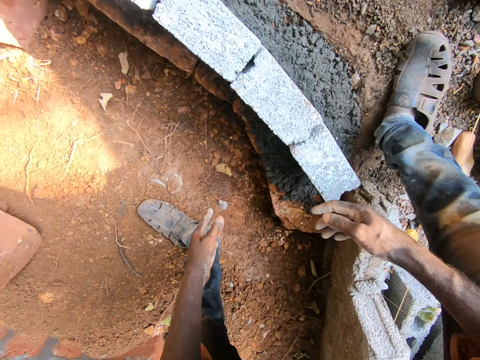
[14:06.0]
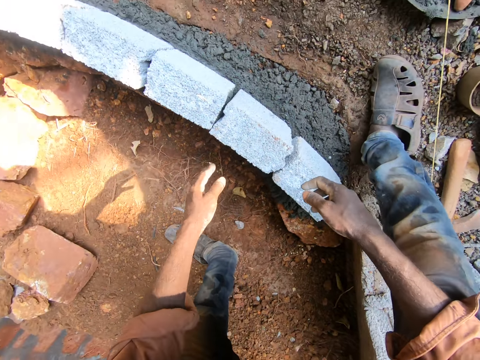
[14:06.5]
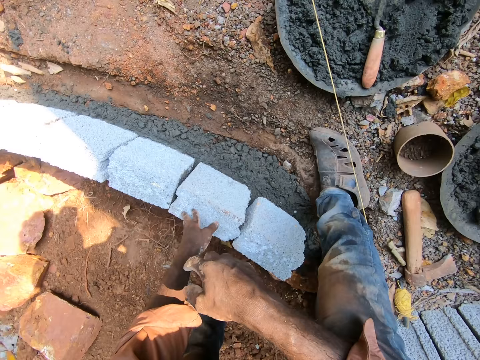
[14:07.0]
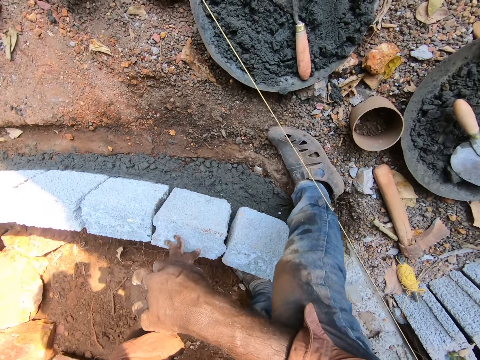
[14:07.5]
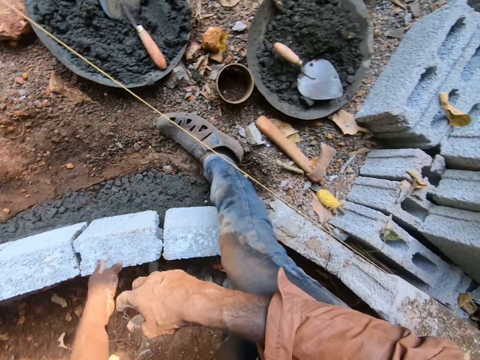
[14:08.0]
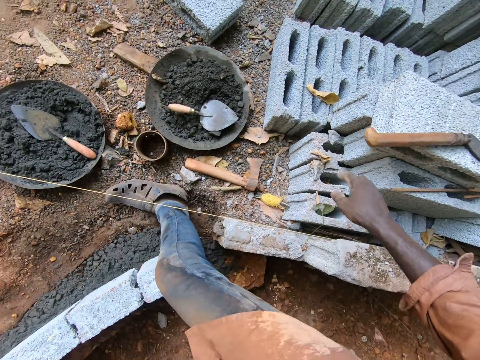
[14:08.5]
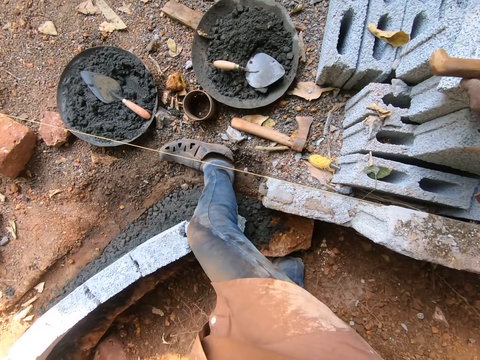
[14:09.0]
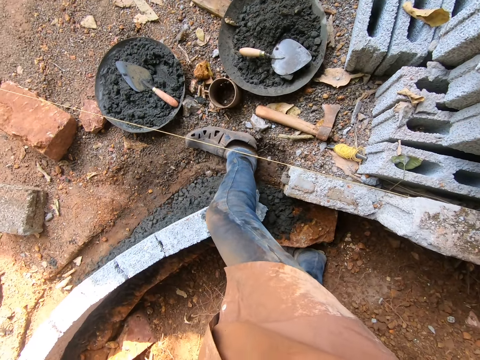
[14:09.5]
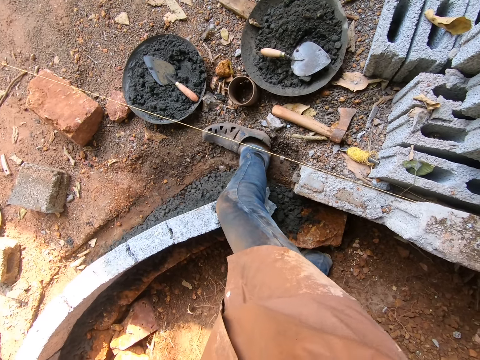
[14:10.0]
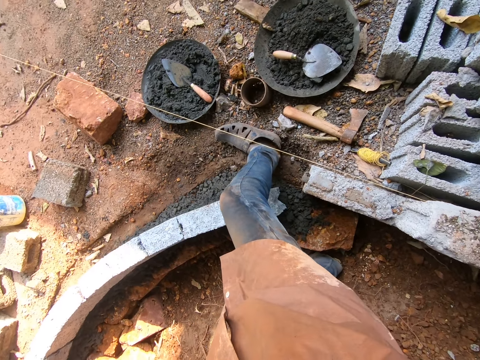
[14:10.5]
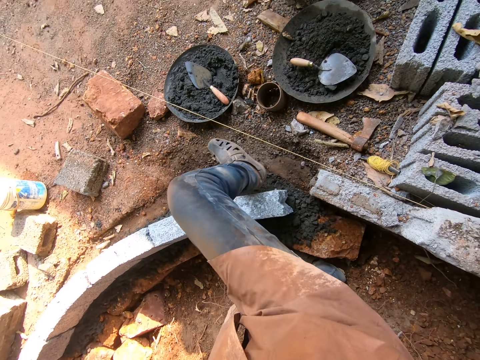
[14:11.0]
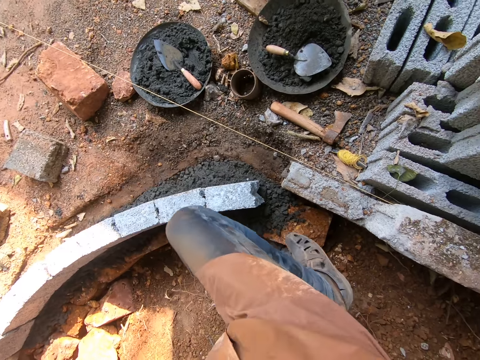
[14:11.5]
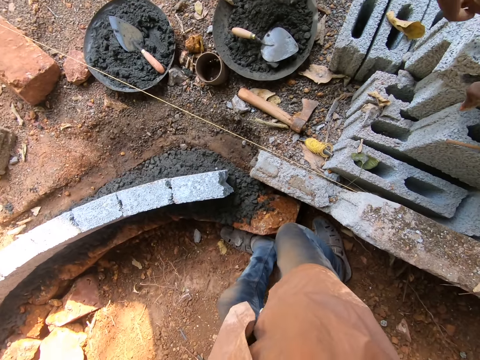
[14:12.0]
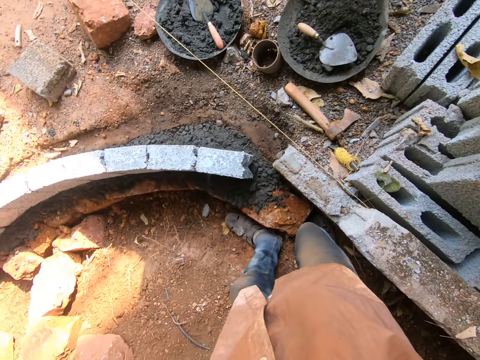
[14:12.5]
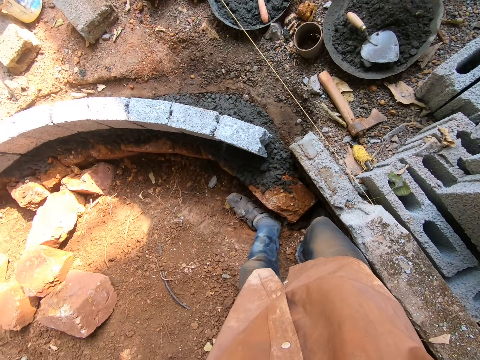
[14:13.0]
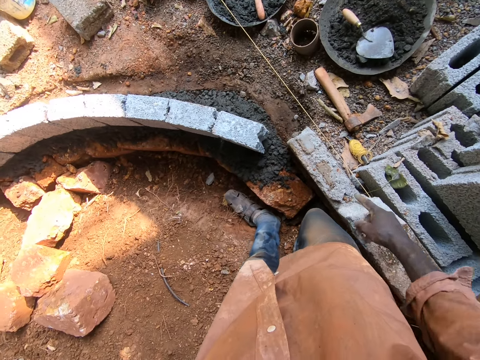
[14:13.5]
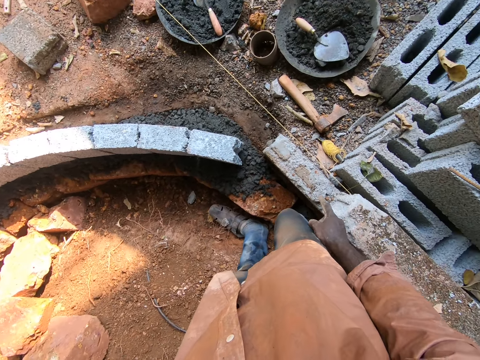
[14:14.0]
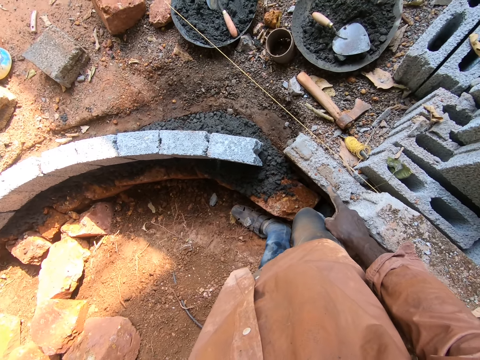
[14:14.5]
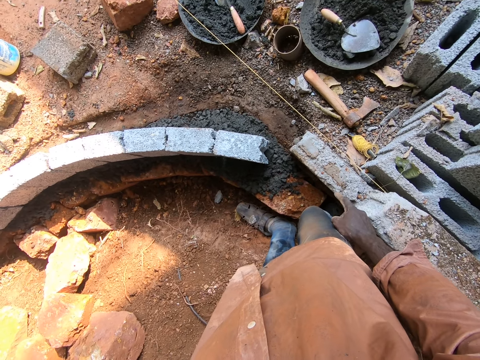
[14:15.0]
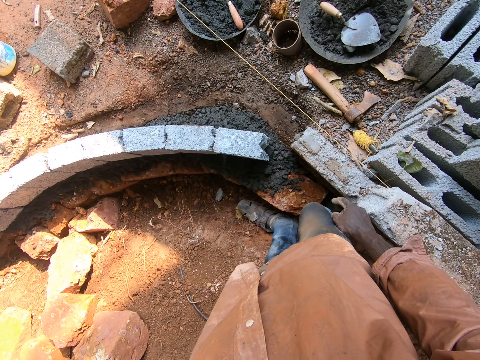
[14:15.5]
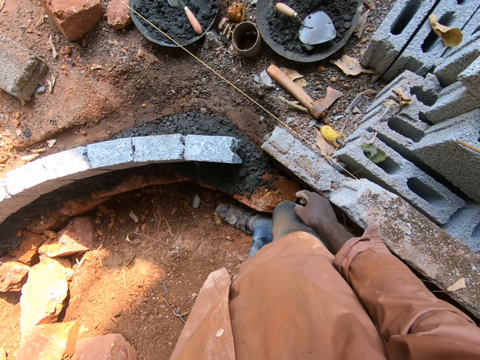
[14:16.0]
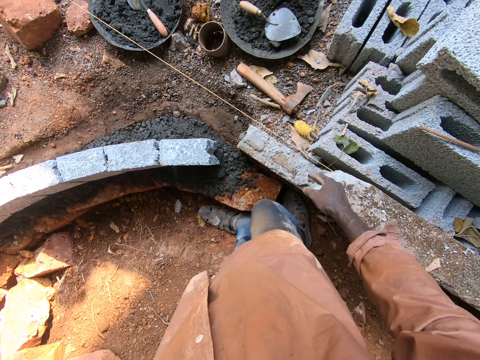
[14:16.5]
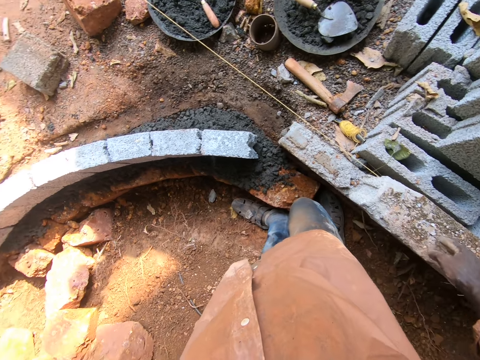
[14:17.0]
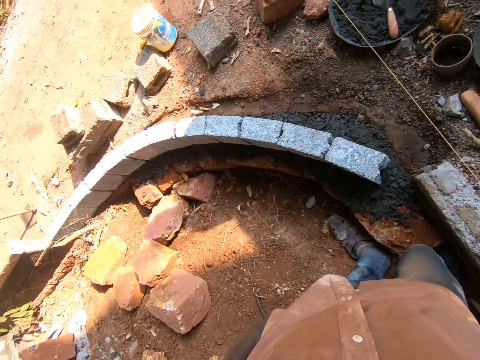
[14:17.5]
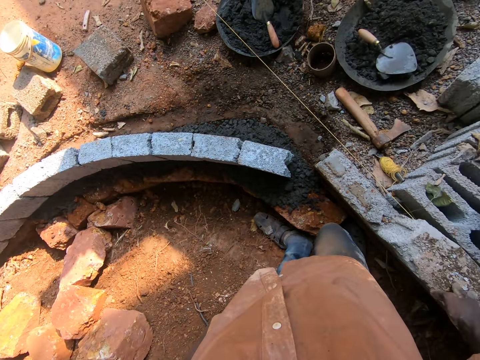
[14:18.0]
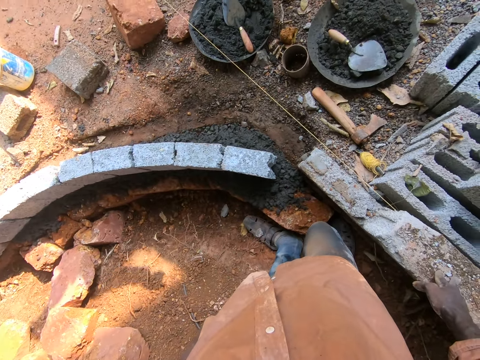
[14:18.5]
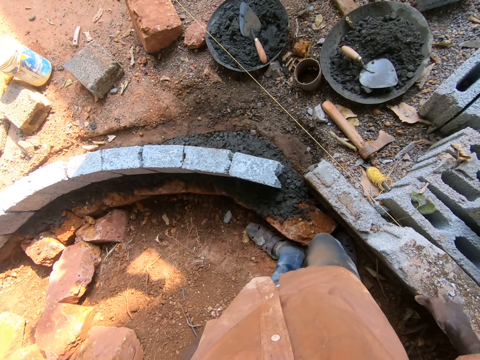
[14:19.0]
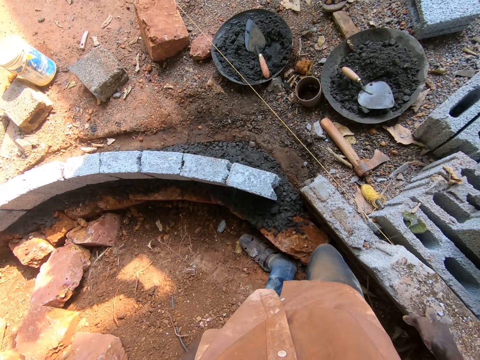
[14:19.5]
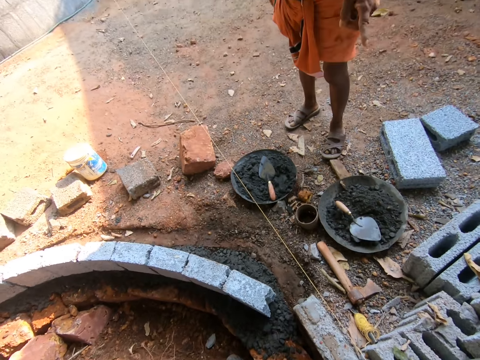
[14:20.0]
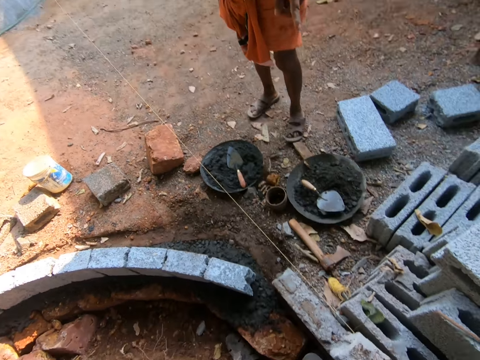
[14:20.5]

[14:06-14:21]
The camera wearer looks around. They push something on top of the bricks. They step back. They point at the brick on the ground. They look around. They look around again. They interact with a person.

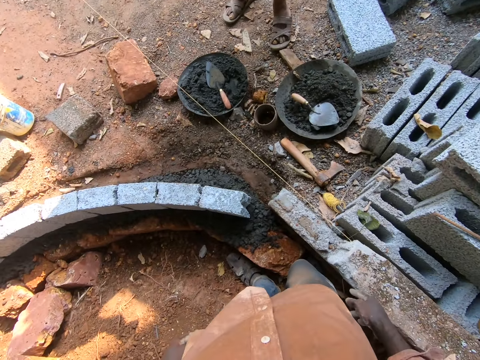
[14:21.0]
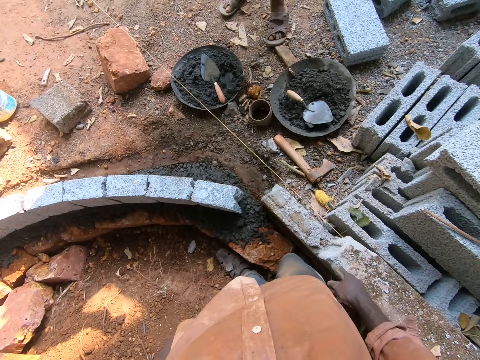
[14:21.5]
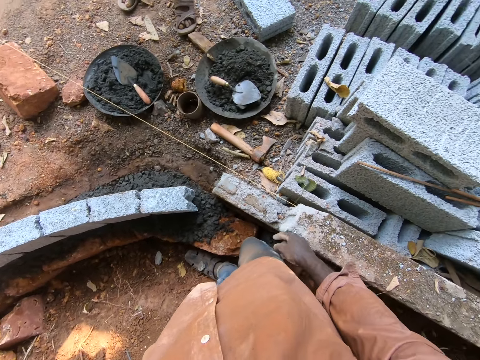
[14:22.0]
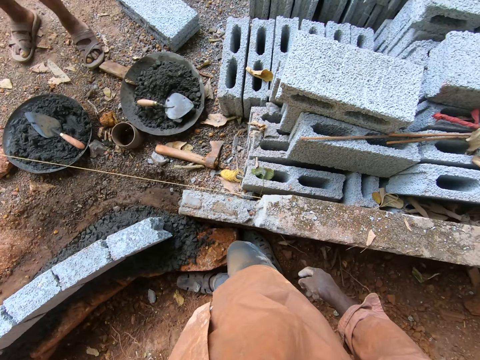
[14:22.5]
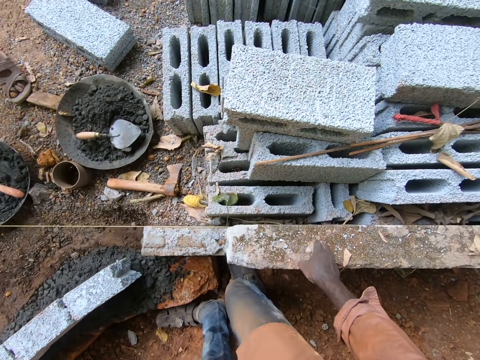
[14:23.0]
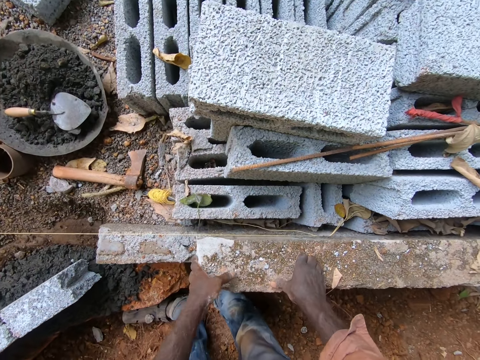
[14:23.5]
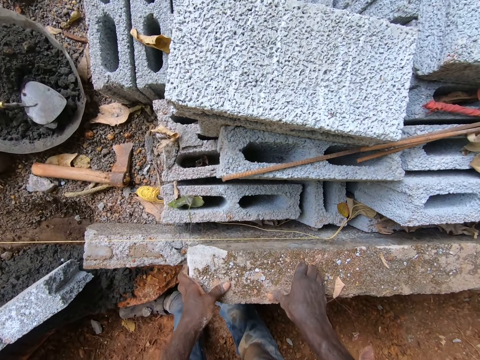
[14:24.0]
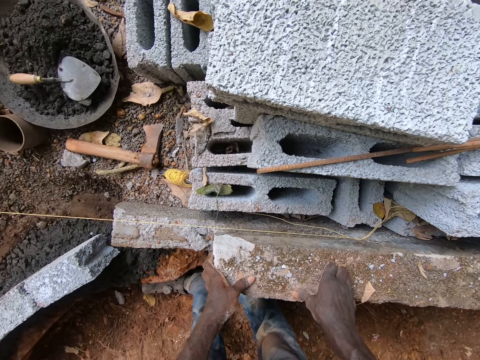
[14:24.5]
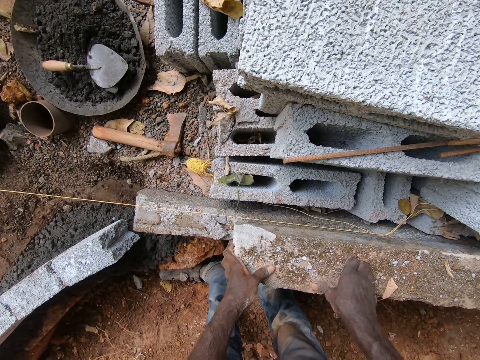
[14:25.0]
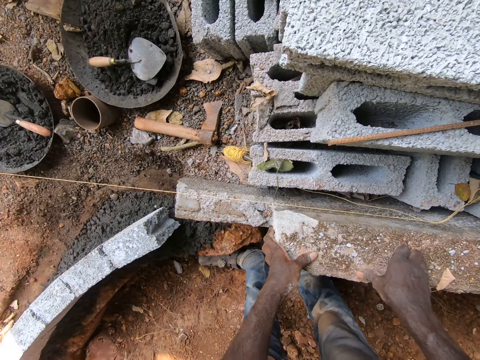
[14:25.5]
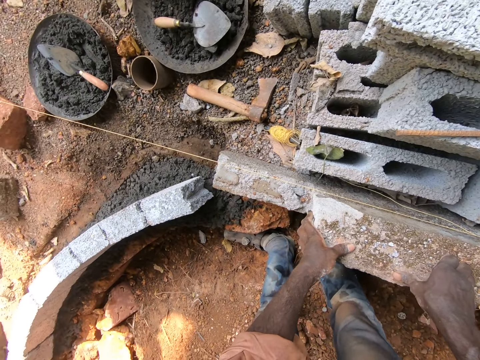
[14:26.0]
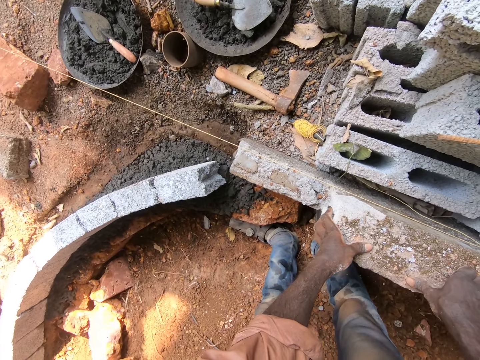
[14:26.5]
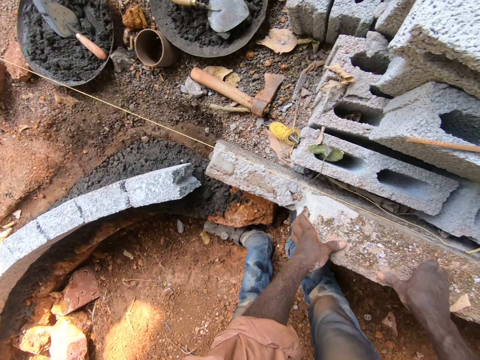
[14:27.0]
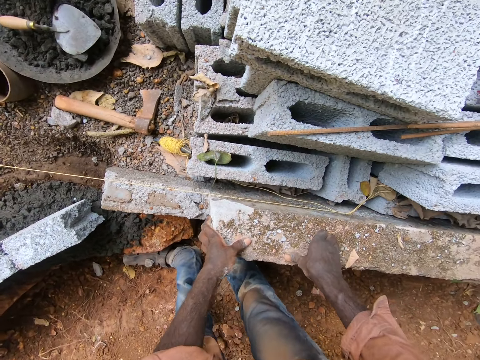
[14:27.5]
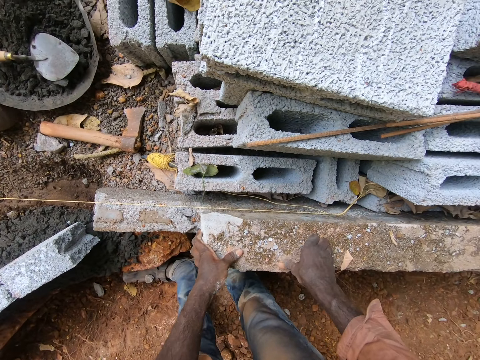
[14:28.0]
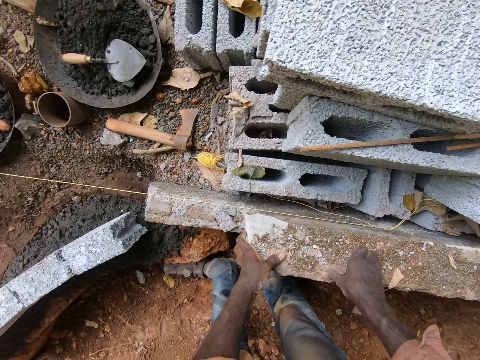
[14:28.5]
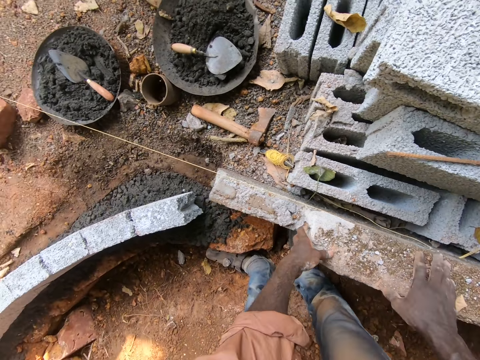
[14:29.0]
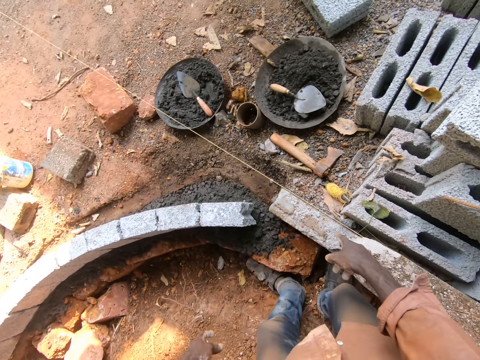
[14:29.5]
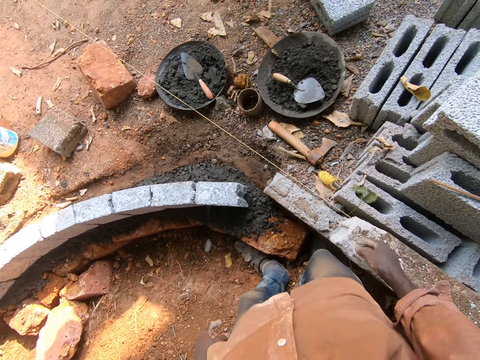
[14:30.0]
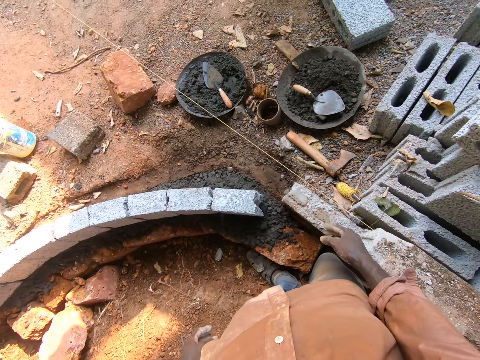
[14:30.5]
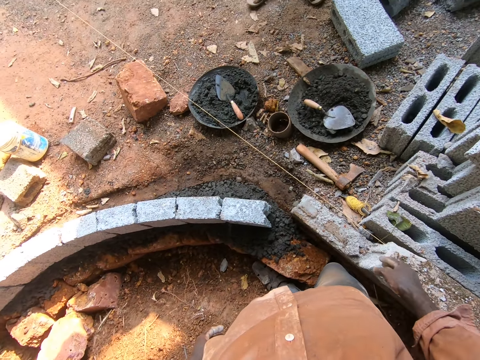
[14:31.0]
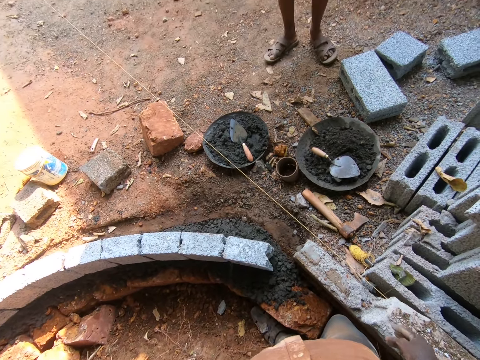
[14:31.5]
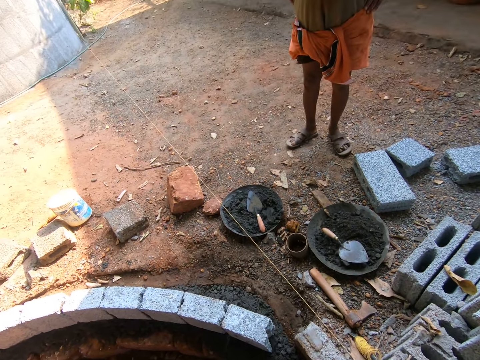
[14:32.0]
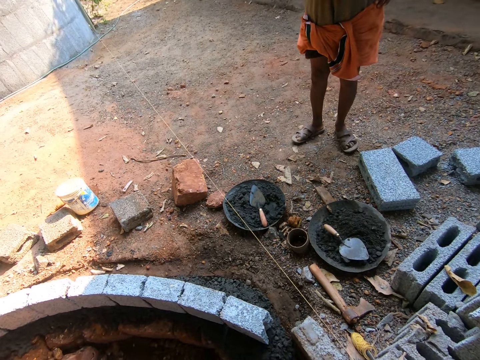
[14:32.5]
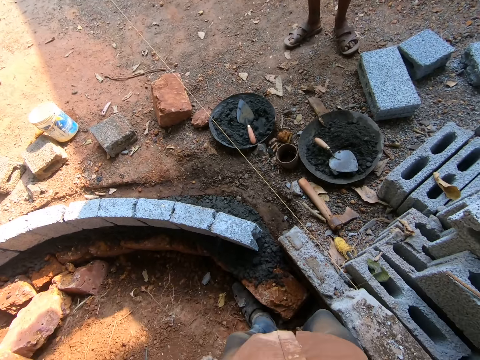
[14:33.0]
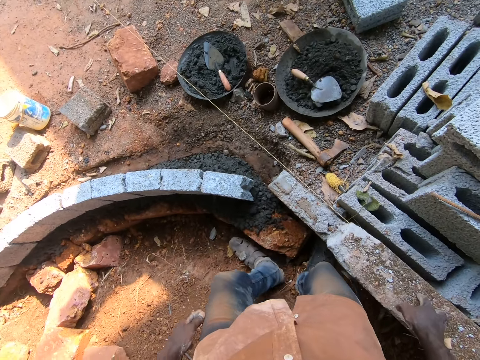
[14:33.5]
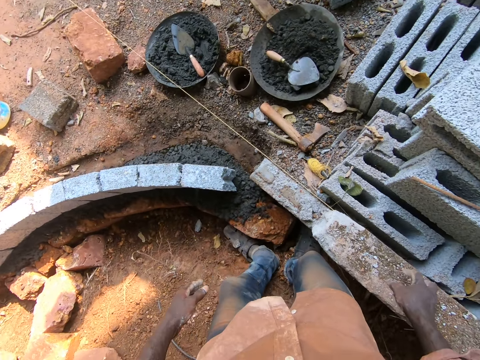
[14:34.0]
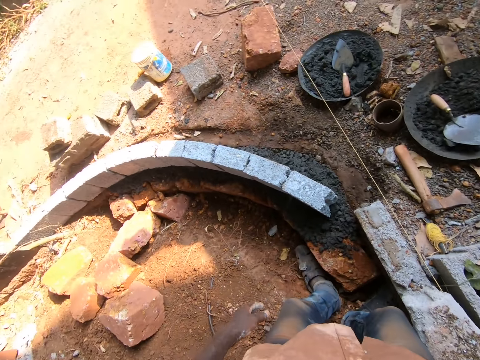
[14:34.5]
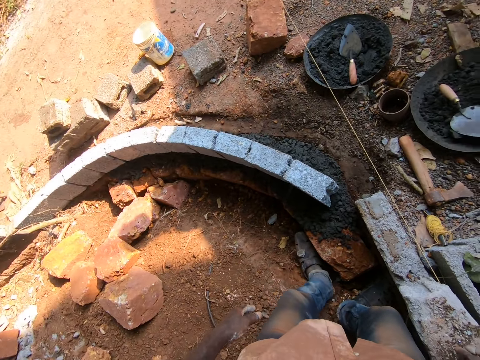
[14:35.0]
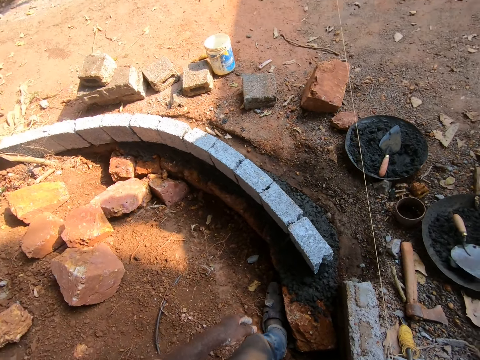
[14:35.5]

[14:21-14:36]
The camera wearer places hands on the brick. They point at the brick on the ground. They look around.
